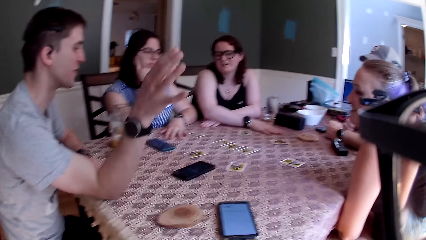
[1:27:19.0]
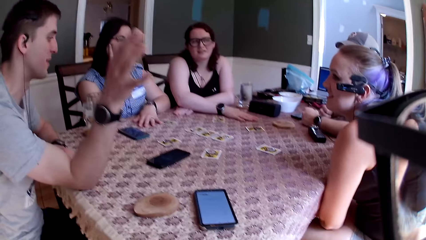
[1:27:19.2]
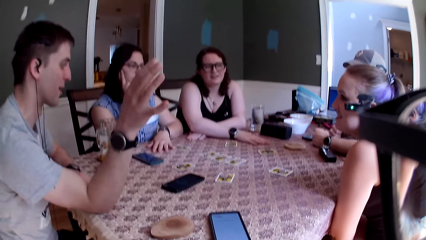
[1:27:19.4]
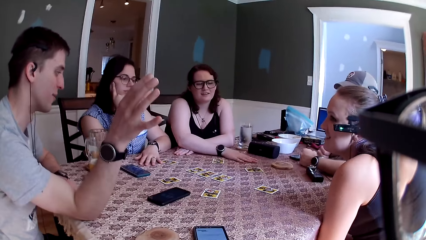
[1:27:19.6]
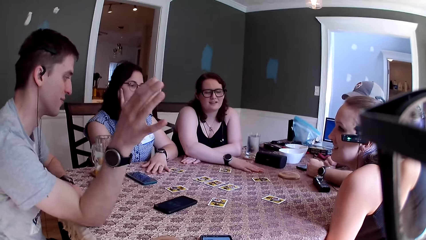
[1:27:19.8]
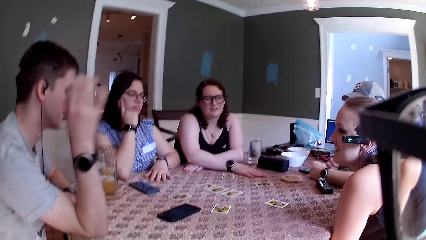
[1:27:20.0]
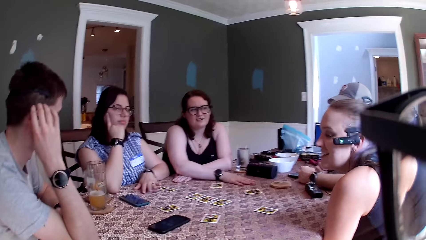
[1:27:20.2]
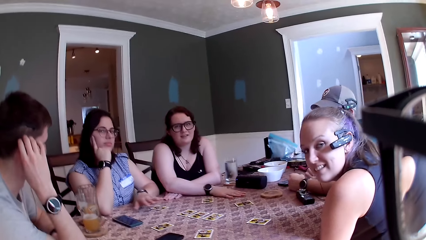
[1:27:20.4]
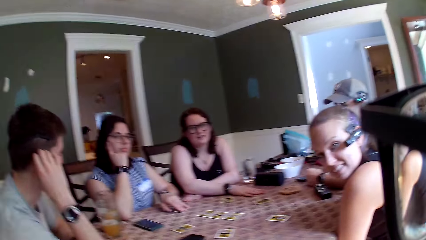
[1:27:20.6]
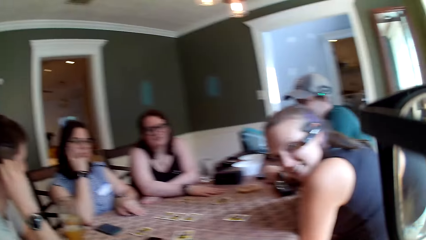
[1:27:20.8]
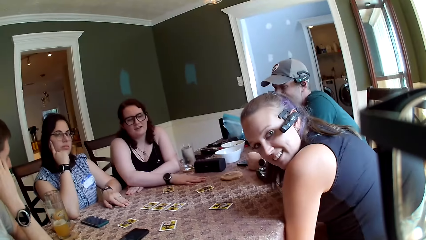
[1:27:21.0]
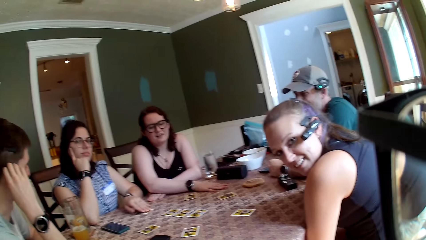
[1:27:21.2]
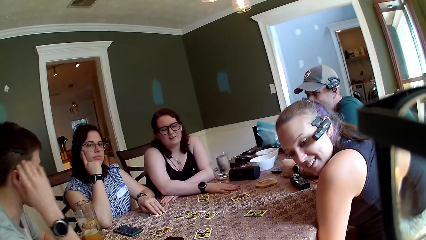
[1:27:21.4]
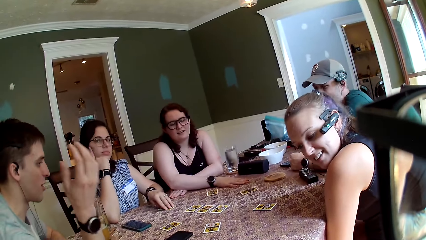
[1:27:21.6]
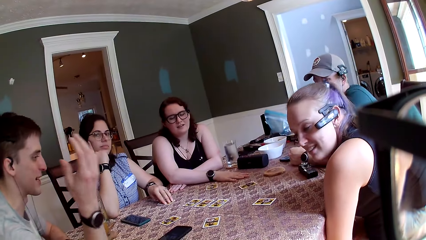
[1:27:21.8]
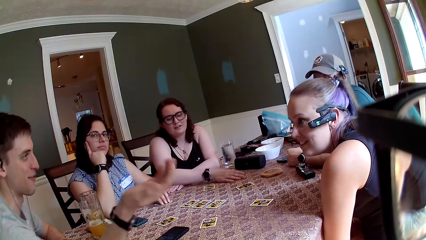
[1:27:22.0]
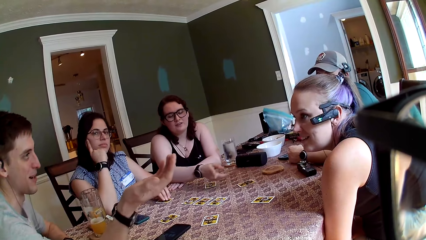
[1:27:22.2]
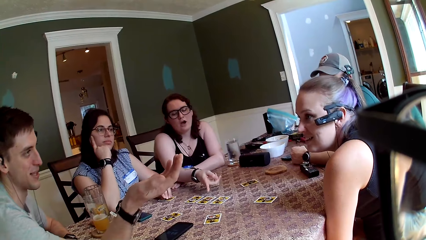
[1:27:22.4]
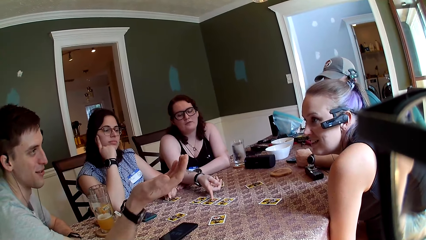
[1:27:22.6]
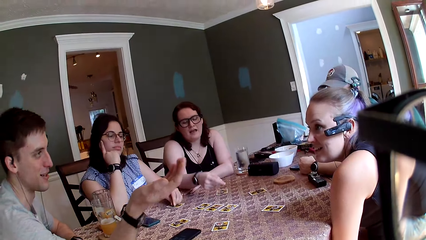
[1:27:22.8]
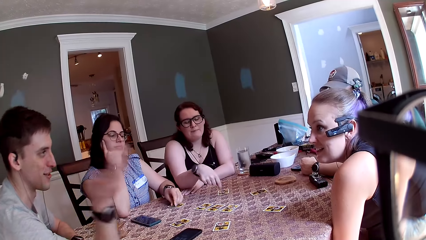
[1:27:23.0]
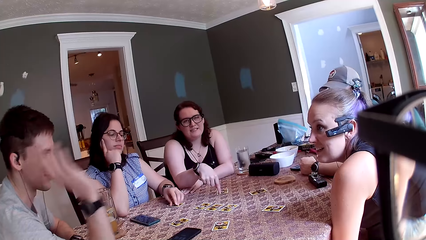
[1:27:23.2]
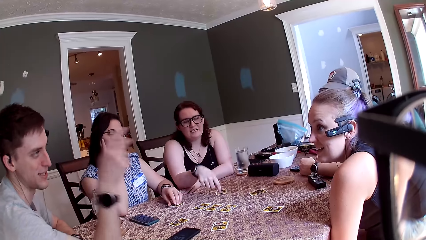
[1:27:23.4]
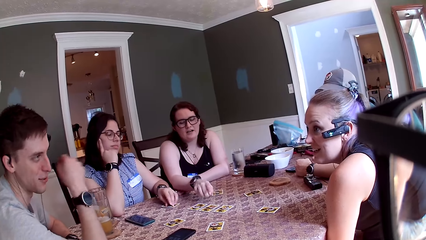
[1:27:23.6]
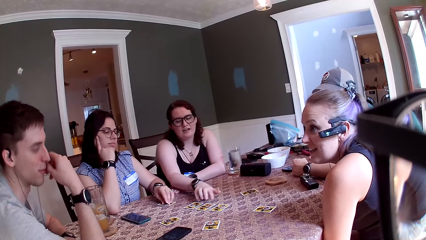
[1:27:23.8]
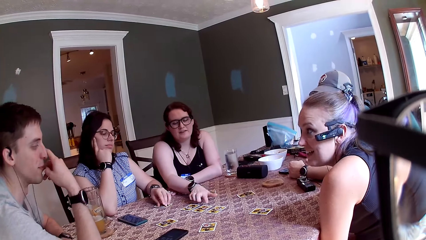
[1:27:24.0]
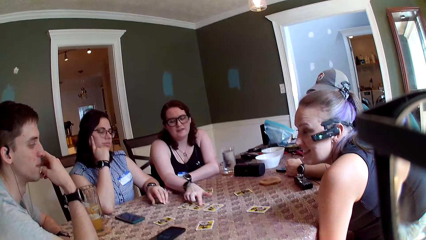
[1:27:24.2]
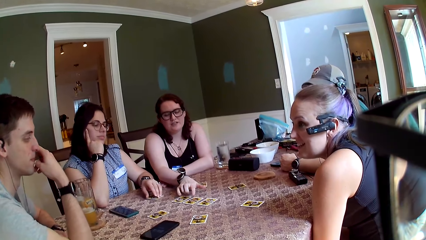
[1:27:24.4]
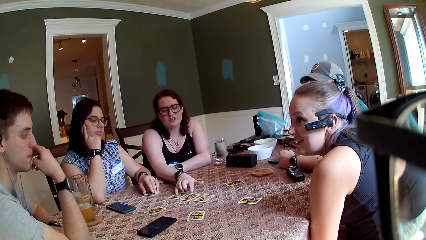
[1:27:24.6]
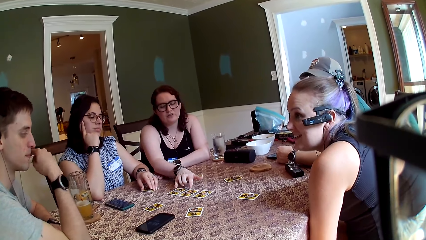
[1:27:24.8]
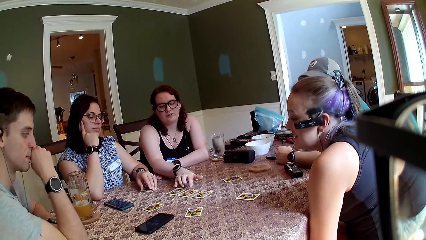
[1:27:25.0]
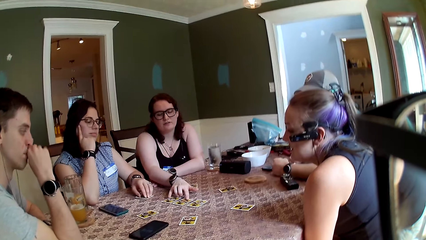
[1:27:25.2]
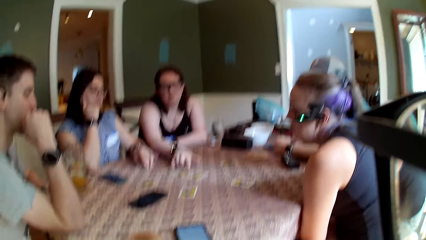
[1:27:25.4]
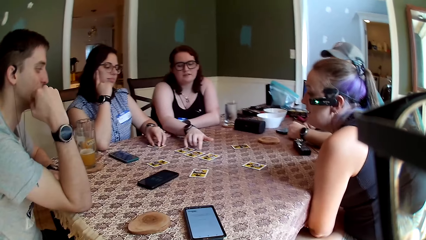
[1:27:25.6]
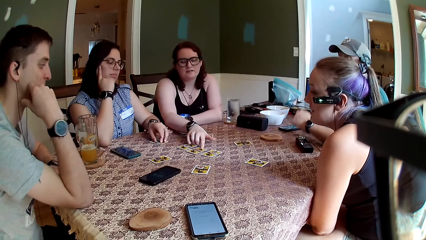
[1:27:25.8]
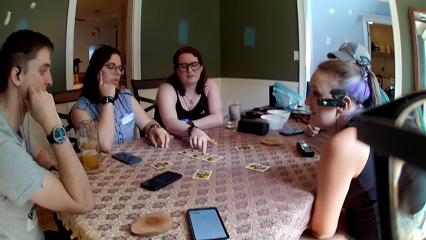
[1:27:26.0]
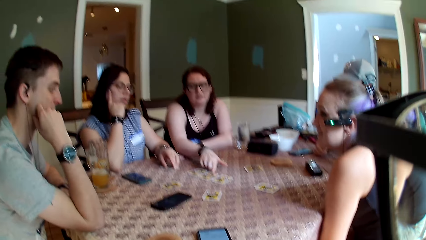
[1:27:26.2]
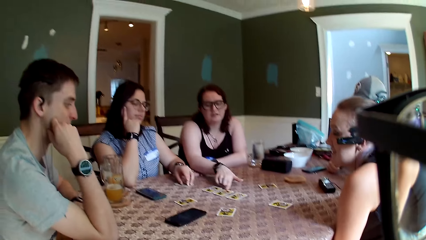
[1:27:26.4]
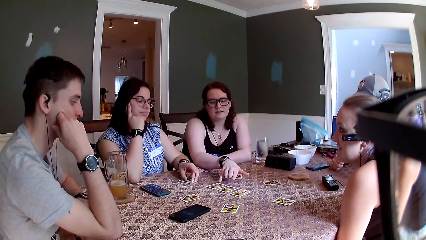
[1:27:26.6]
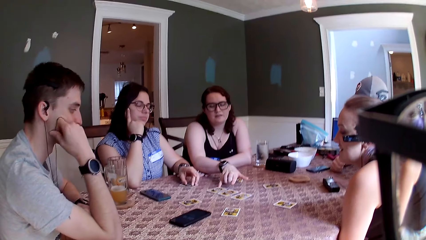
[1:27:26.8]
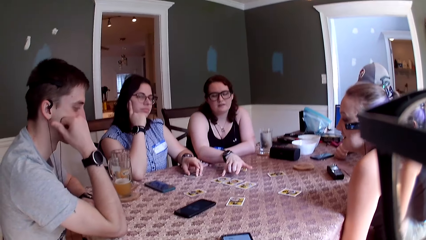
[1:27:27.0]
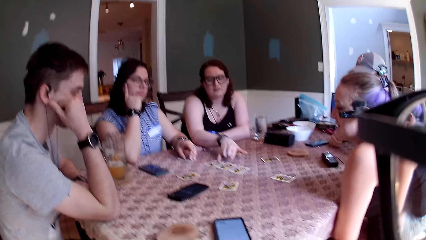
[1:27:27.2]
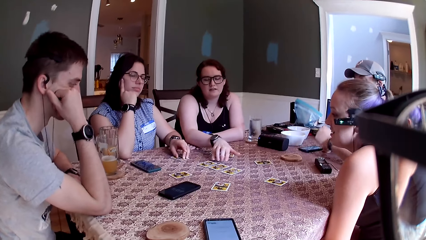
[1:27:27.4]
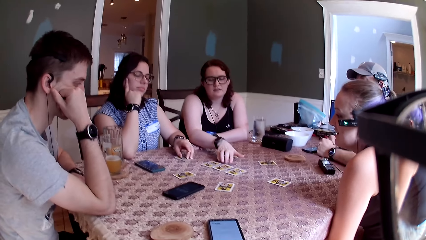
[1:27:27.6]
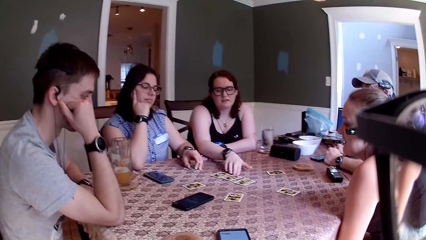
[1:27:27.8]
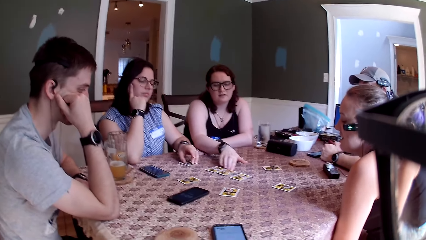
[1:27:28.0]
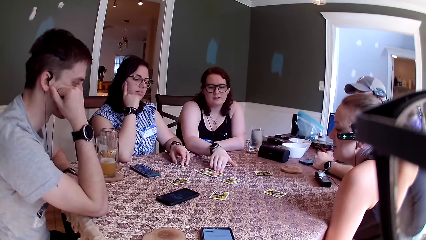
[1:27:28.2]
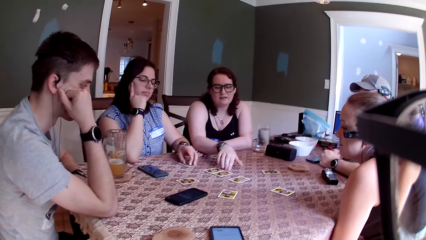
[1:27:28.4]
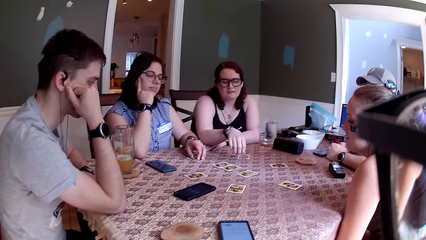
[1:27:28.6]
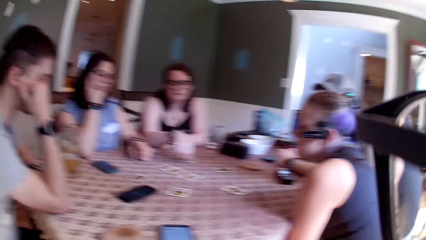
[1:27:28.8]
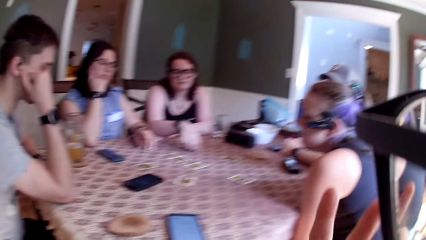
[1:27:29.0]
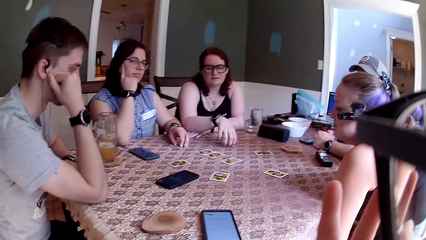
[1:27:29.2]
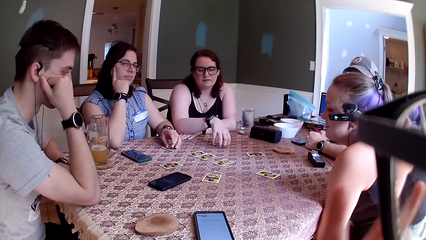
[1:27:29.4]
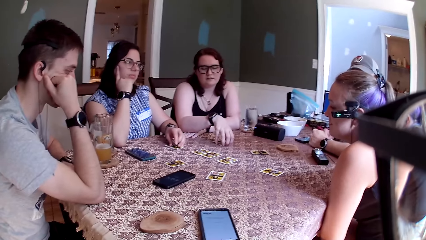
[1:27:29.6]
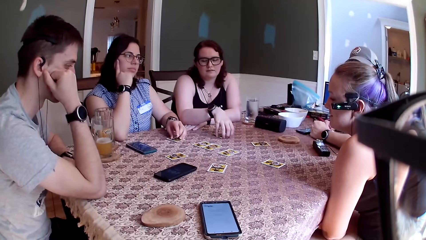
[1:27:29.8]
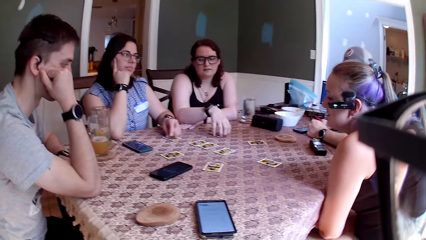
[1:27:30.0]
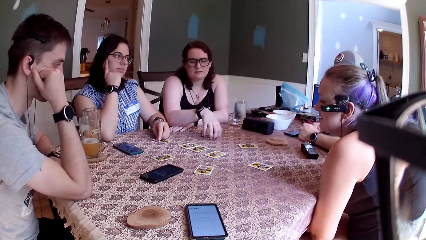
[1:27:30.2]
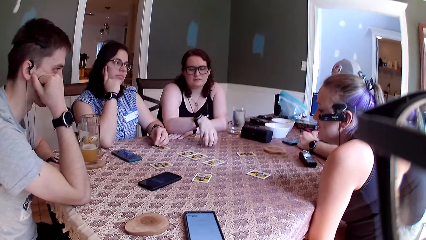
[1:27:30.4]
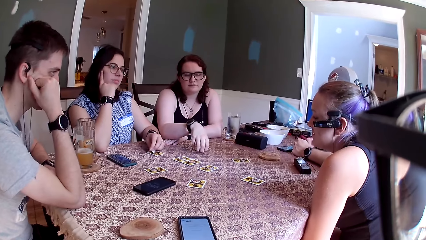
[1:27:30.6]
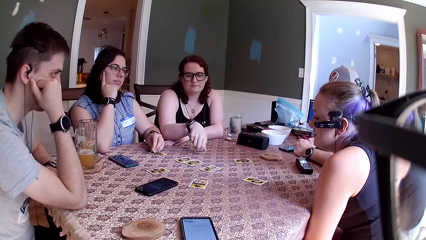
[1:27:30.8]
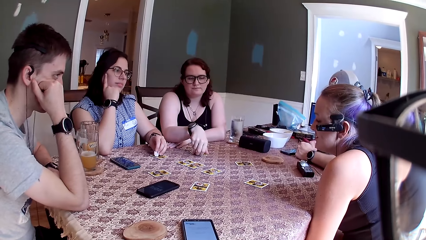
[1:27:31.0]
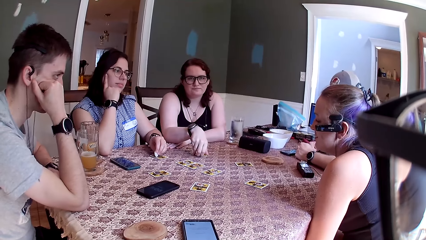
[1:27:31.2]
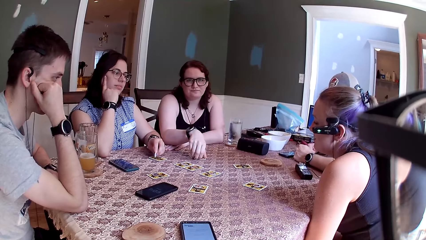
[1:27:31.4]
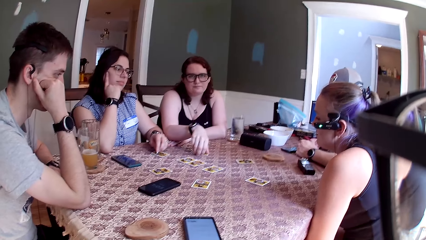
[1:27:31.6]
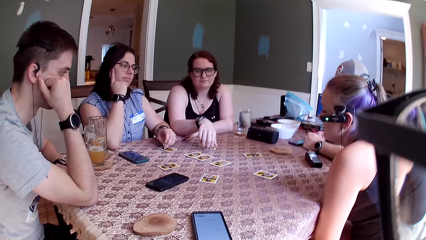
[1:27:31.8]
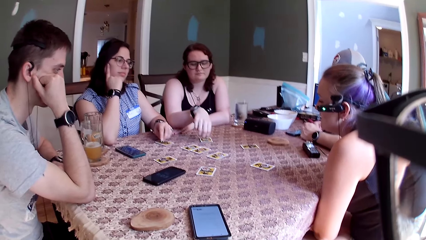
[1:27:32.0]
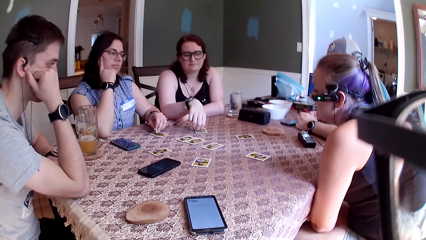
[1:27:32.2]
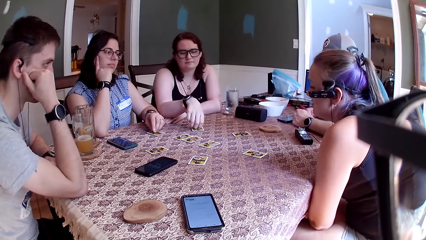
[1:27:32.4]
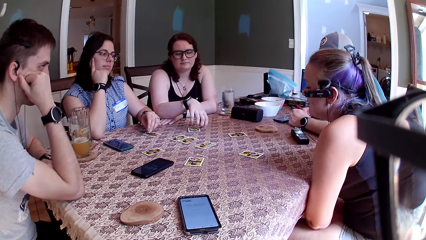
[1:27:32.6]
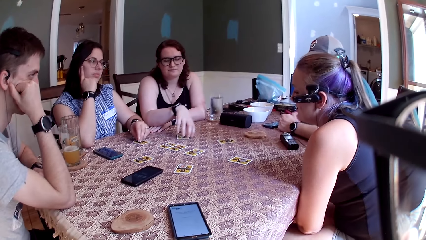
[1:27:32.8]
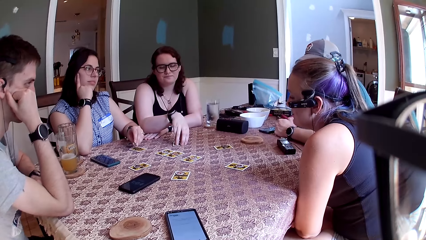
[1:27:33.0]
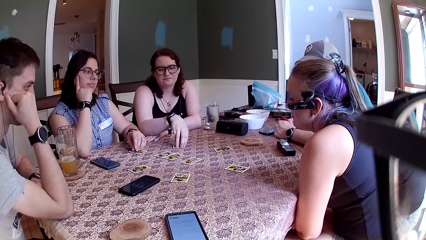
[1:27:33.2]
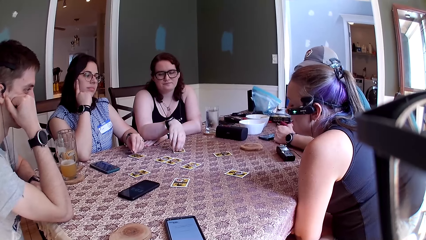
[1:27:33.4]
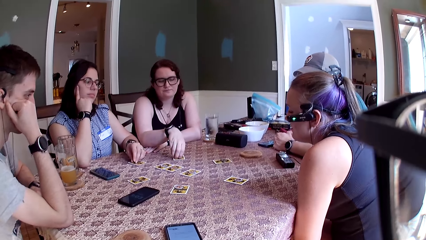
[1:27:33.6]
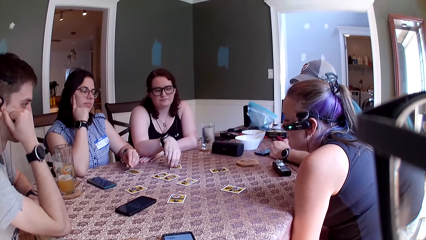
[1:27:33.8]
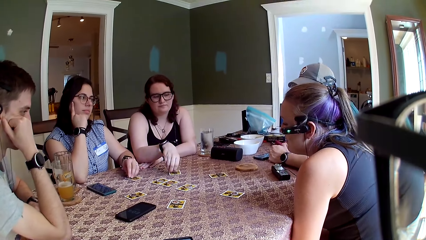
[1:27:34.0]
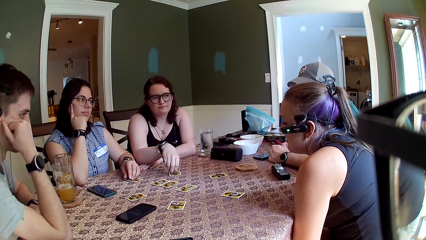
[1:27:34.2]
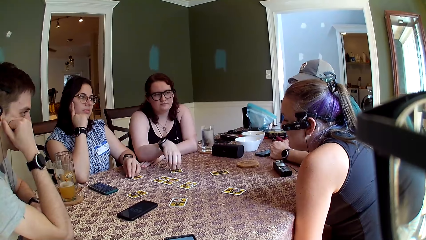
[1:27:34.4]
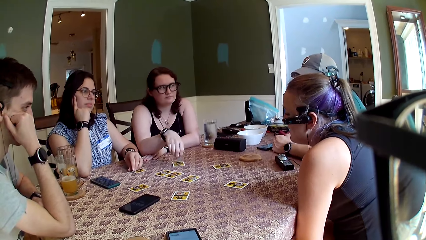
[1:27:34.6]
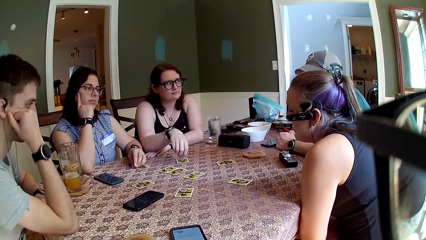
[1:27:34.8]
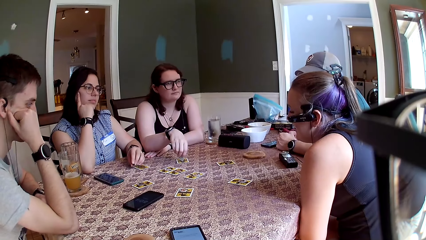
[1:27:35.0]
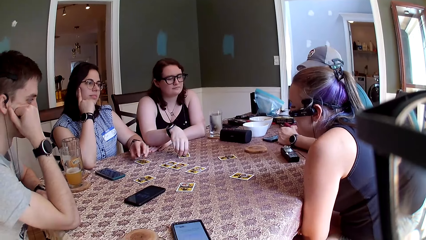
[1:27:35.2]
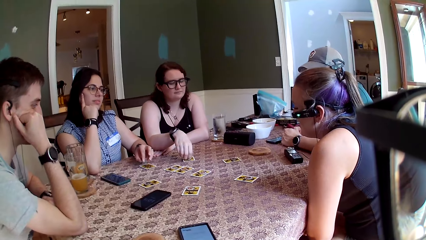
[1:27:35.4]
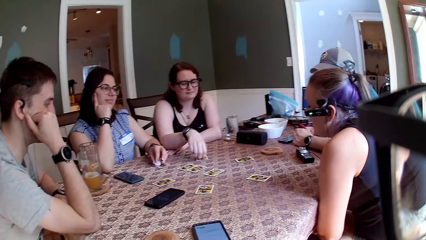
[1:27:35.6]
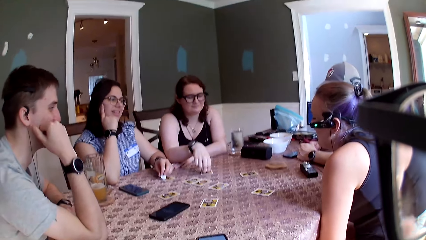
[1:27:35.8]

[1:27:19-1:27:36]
The camera wearer converses with the man. The man converses with the third woman. The camera wearer converses with a woman. Another man converses with the group of people. The camera wearer does a hand movement.
